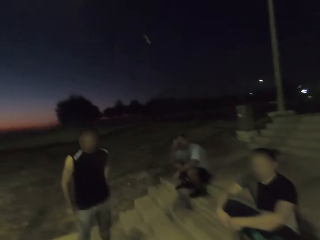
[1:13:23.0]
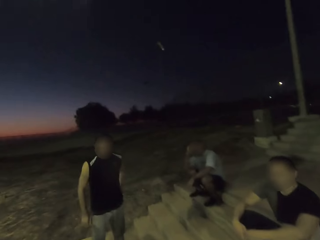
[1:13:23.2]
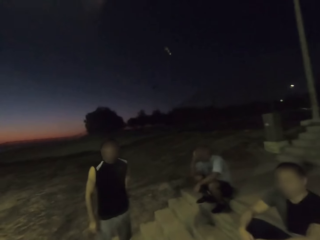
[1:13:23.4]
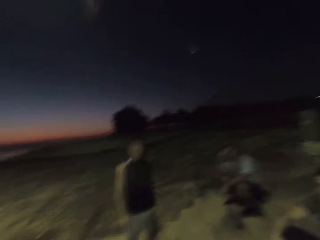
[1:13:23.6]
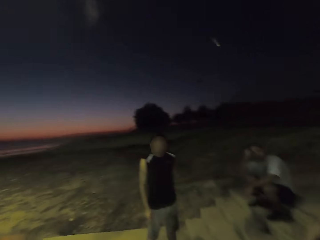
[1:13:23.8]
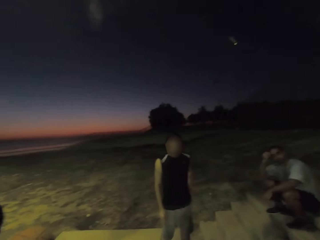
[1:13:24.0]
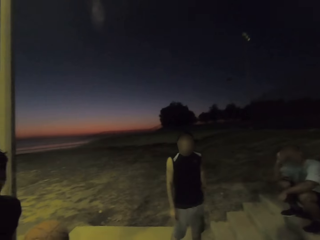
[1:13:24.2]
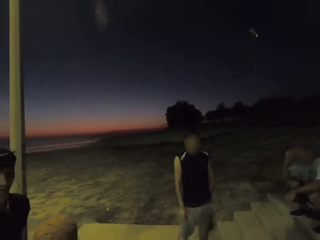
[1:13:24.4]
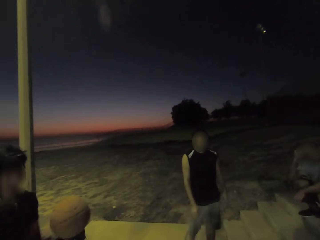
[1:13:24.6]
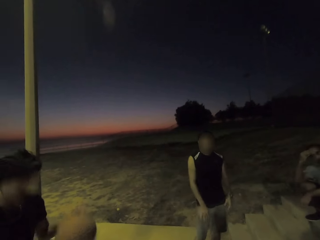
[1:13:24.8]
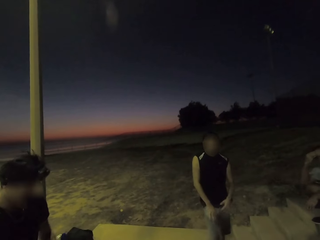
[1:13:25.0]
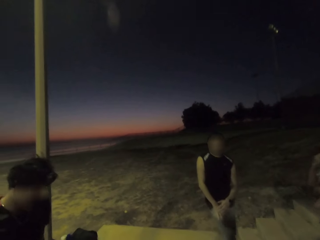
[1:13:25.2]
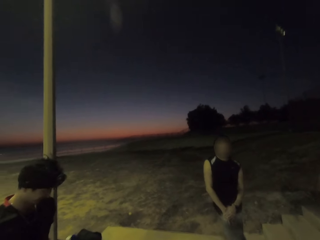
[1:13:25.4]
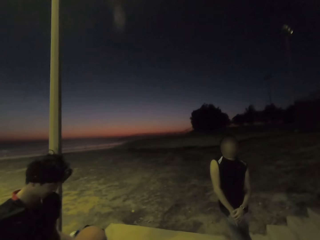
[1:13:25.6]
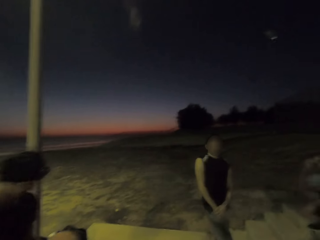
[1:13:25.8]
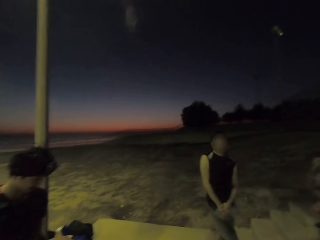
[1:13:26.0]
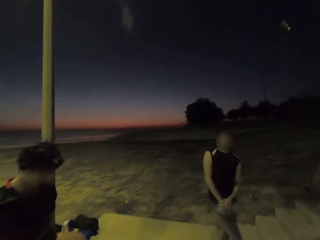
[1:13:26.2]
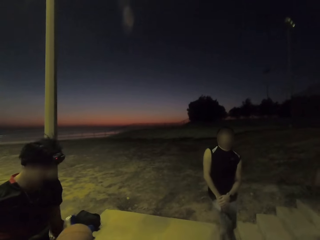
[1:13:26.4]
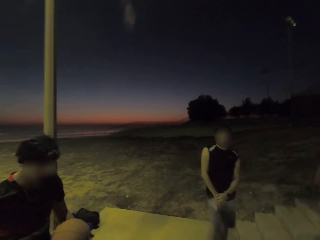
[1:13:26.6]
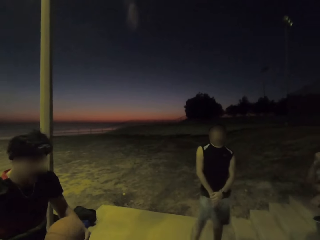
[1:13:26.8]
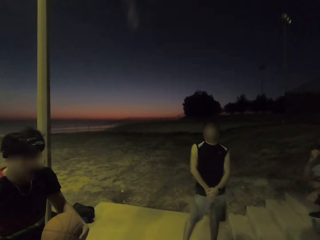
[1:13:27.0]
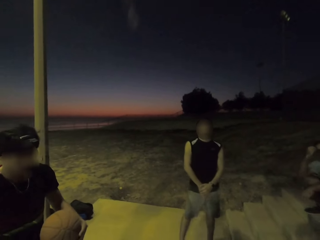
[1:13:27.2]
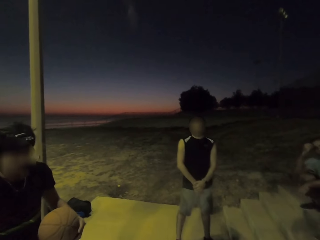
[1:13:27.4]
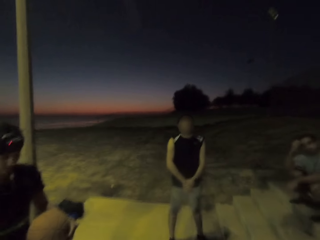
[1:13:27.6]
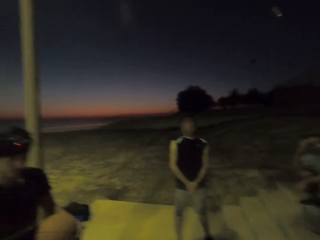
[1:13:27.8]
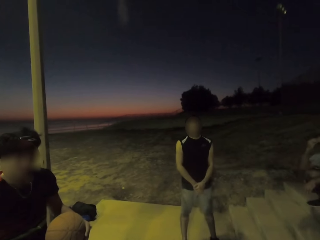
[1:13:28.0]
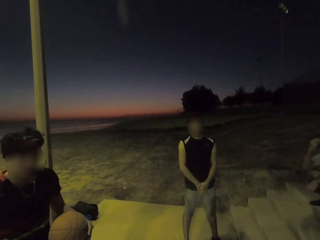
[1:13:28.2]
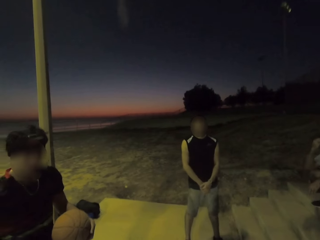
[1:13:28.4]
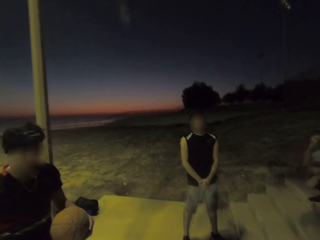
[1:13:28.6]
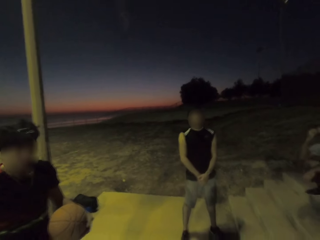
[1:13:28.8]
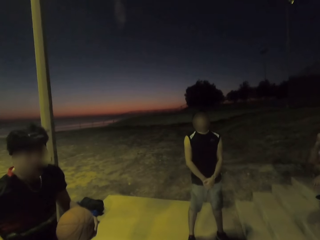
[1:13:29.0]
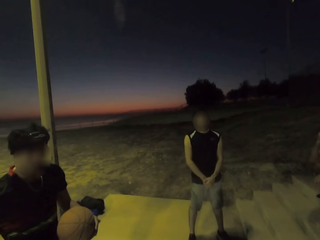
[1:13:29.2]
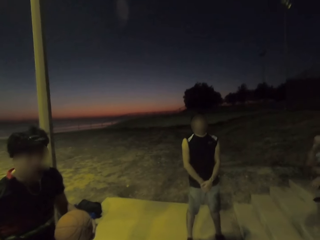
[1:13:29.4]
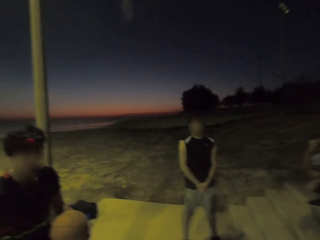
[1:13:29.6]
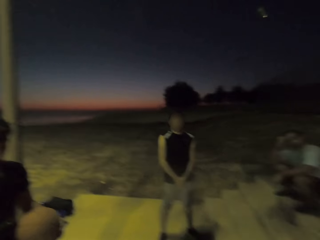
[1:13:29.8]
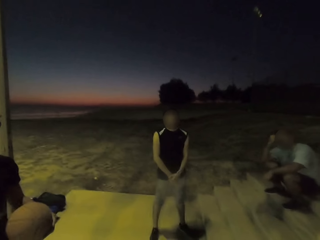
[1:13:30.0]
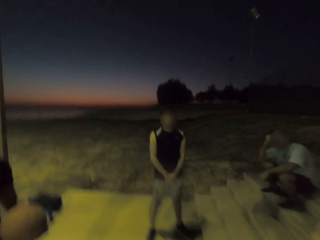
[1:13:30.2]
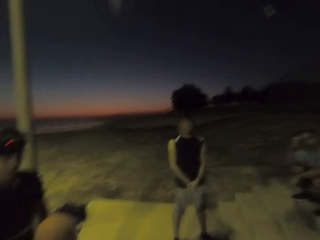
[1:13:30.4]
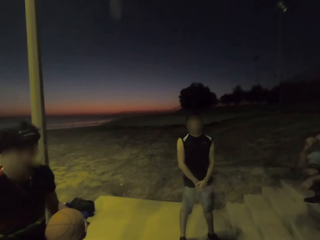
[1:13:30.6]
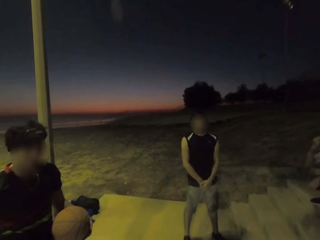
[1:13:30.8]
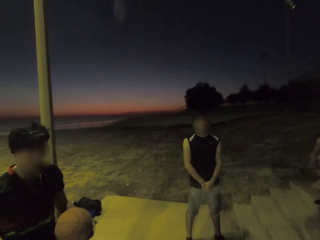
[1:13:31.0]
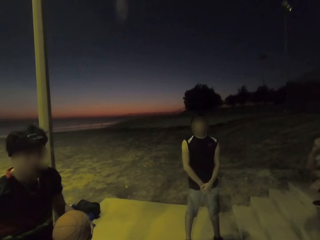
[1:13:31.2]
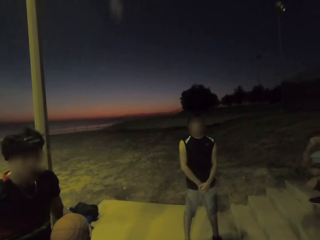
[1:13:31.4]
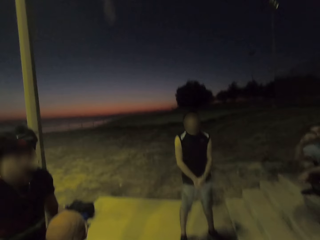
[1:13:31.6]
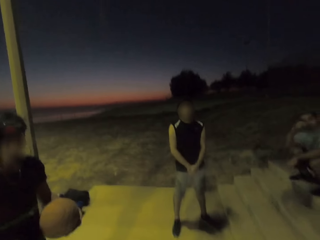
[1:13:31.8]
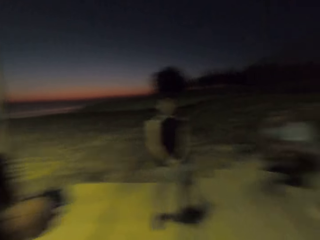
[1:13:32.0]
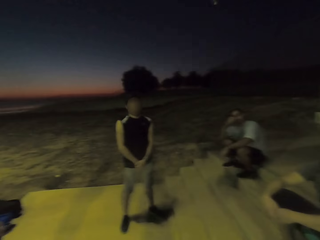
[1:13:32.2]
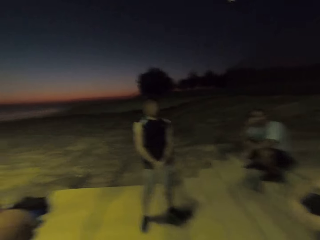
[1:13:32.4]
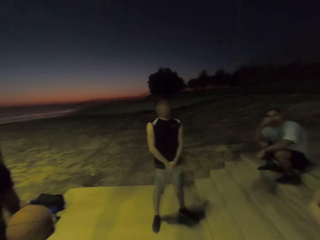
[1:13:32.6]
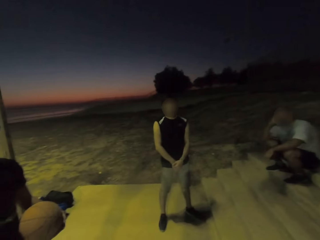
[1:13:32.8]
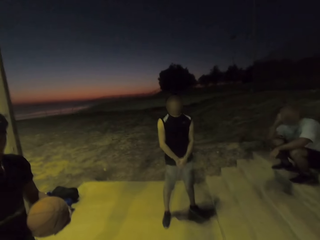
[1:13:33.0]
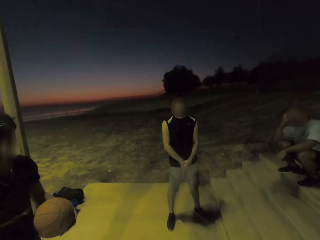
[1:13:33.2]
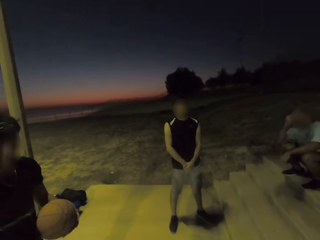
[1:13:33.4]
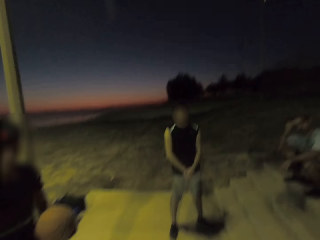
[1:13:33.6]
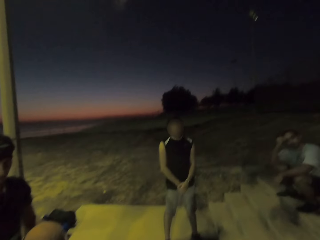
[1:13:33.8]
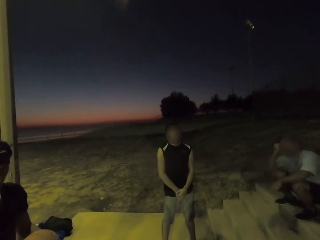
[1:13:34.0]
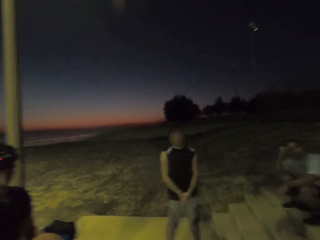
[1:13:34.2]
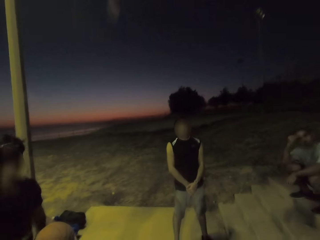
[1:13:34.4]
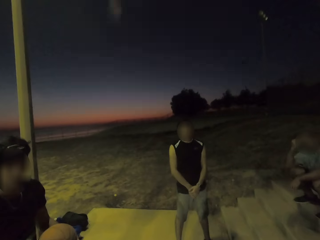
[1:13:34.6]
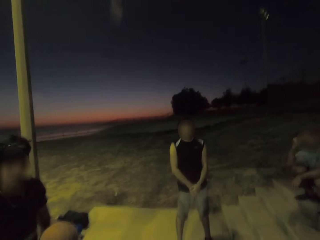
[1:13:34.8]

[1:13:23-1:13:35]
The camera wearer dribbles the ball.

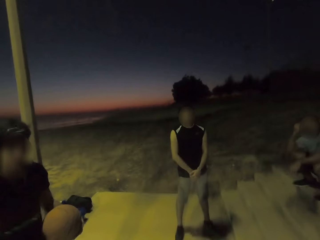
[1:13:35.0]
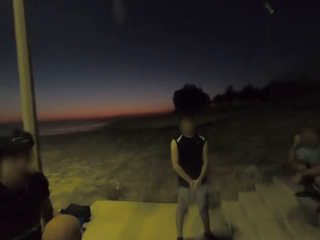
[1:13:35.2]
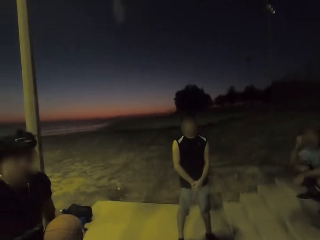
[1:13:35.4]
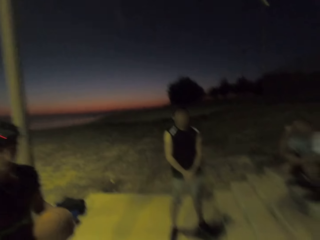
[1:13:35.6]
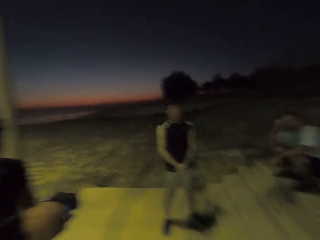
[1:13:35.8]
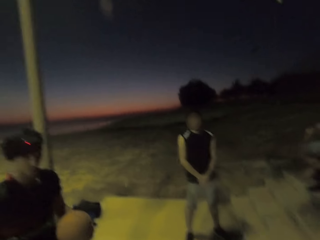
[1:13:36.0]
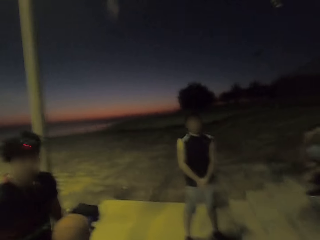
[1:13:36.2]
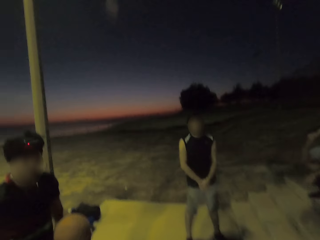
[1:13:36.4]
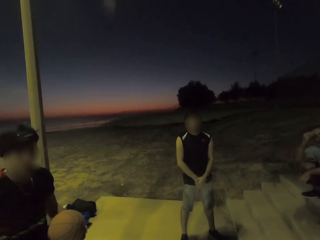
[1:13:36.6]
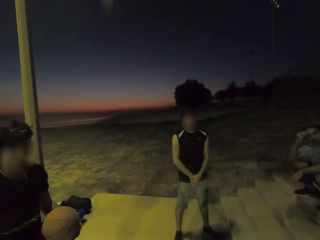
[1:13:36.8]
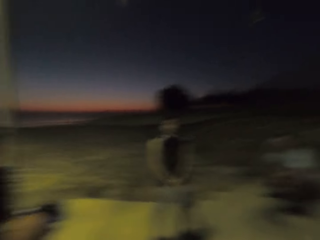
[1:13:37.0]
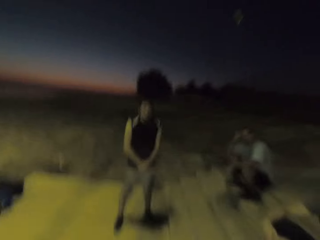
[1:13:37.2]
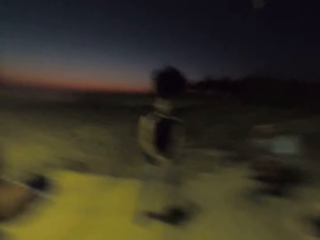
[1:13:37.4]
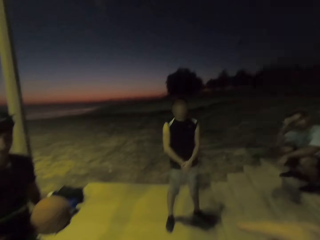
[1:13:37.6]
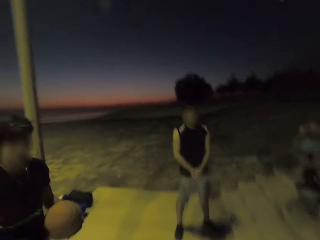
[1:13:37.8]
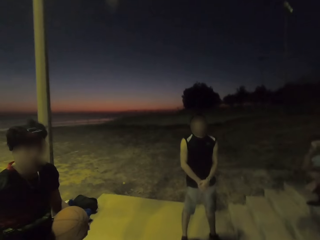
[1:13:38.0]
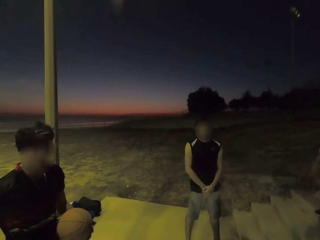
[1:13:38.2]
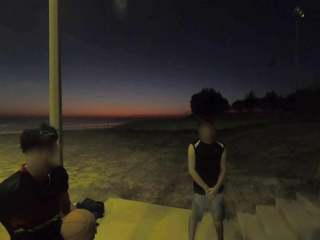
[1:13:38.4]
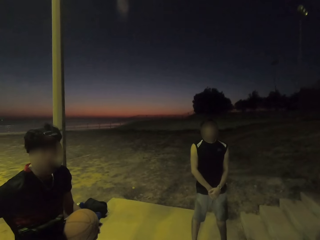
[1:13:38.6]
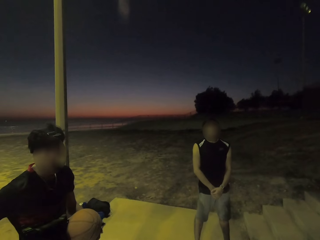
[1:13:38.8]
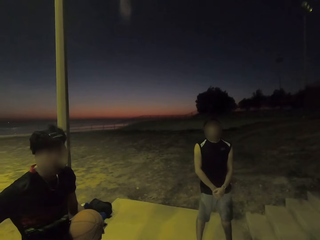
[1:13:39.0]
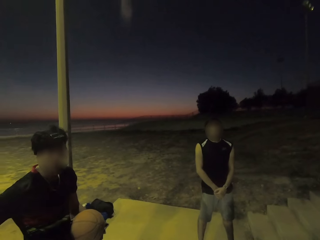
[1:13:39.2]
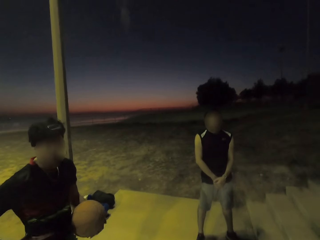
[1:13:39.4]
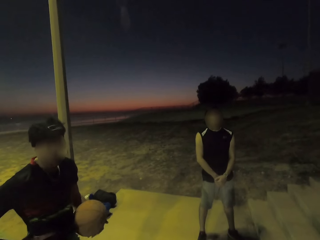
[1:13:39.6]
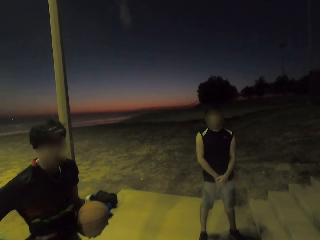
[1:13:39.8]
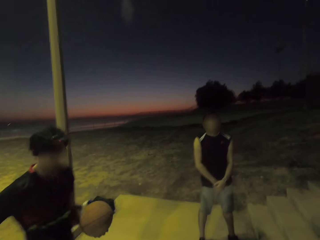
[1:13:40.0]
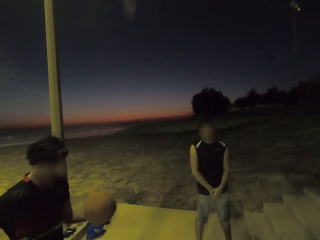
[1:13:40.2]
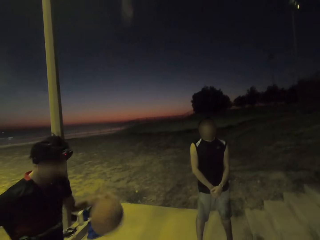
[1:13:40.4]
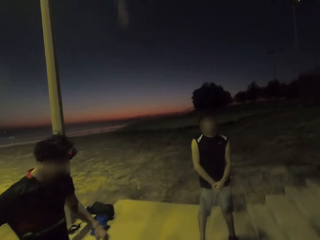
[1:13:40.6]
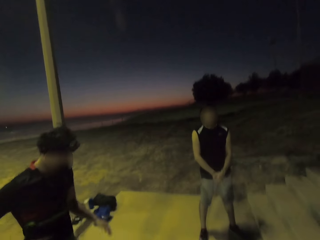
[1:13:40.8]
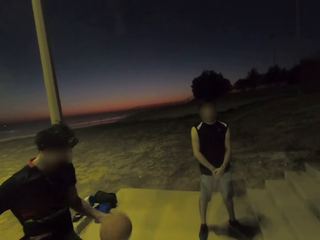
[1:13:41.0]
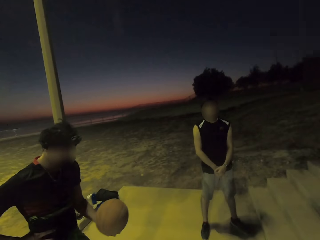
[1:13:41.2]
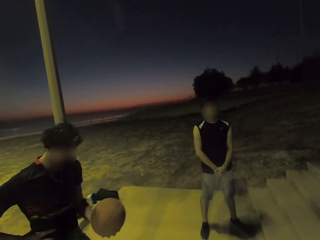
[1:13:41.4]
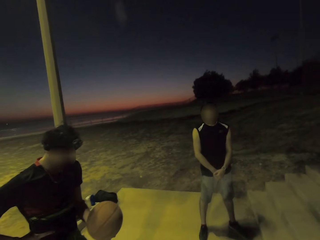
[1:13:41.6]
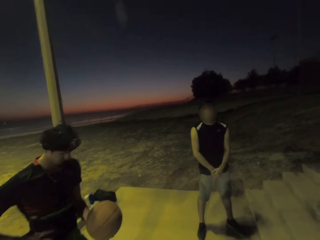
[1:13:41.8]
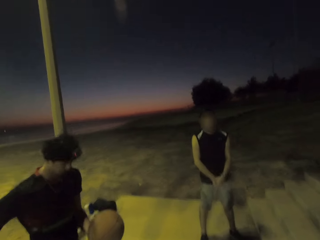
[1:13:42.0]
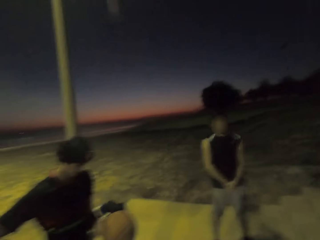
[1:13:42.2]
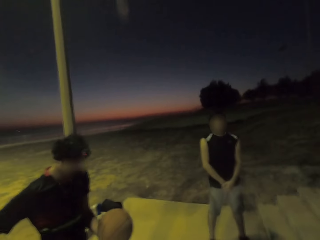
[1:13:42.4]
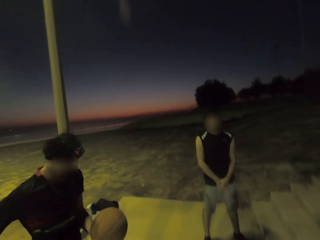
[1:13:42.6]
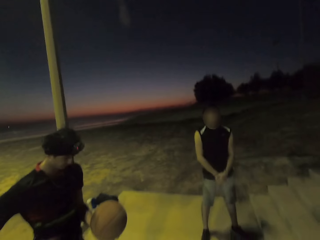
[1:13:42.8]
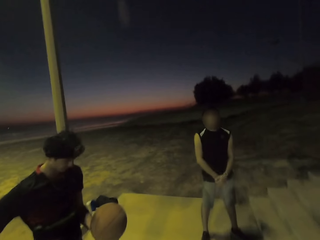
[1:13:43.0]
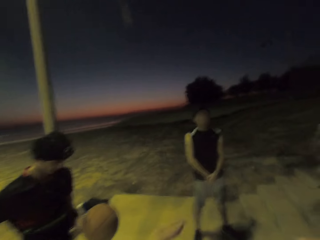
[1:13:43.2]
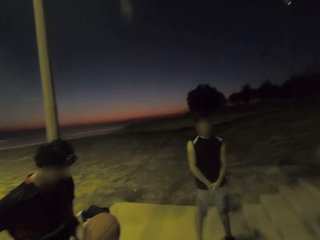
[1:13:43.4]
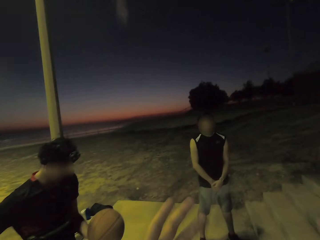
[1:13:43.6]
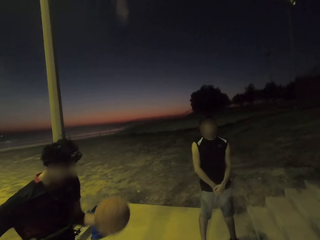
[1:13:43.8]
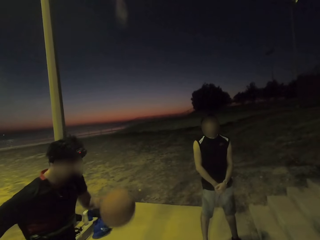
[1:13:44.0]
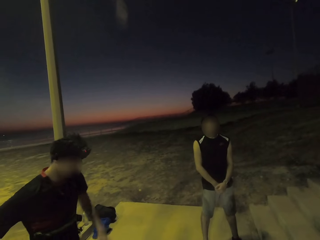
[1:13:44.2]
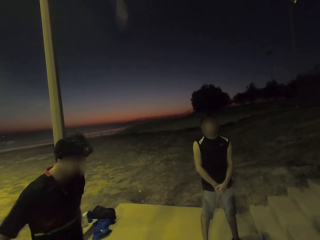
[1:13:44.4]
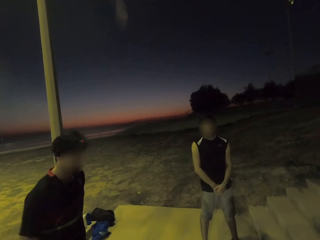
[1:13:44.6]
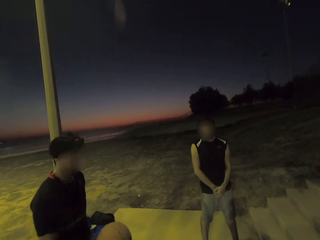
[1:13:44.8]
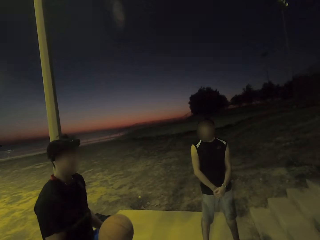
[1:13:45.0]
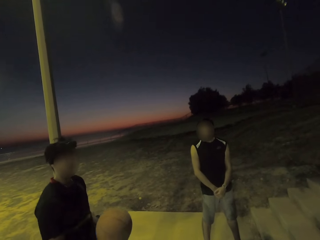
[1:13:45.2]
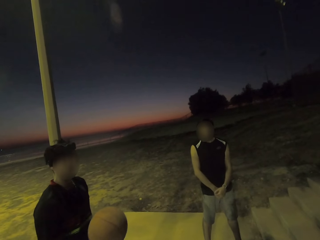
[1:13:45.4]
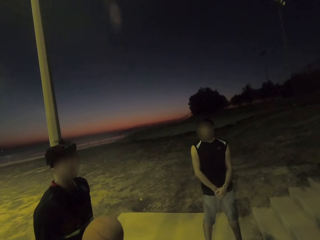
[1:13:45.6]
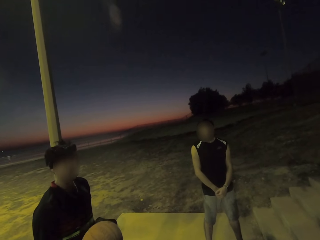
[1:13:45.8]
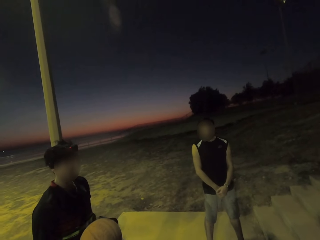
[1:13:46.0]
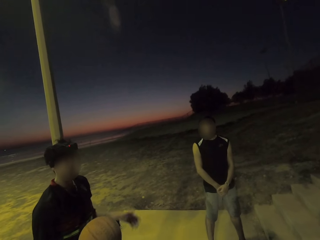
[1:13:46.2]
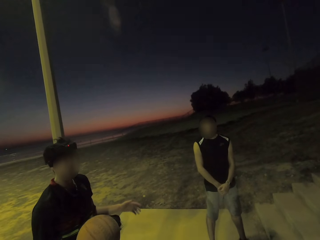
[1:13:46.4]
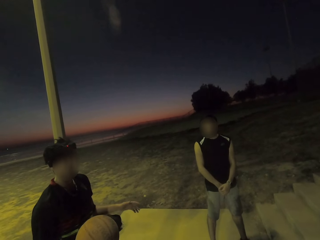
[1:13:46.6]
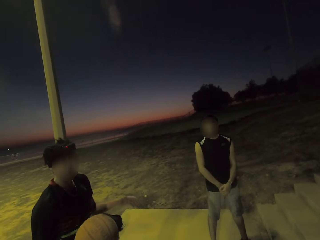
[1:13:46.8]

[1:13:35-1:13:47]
A man dribbles. The camera wearer dribbles the ball. They dribble the ball again.
